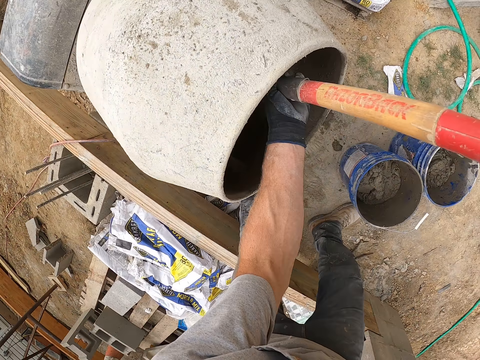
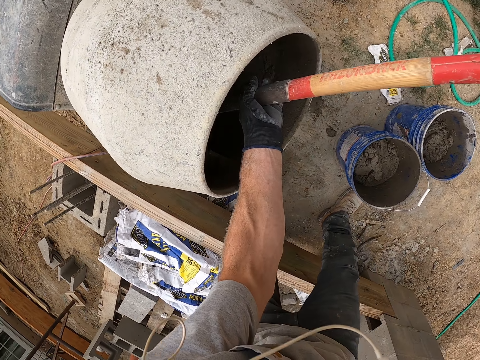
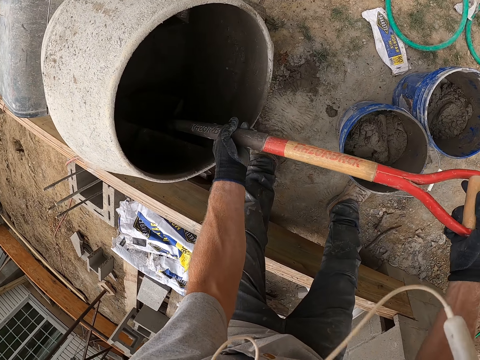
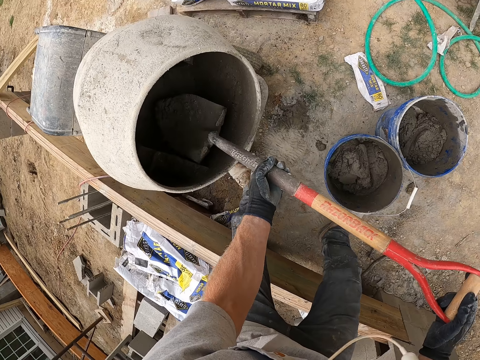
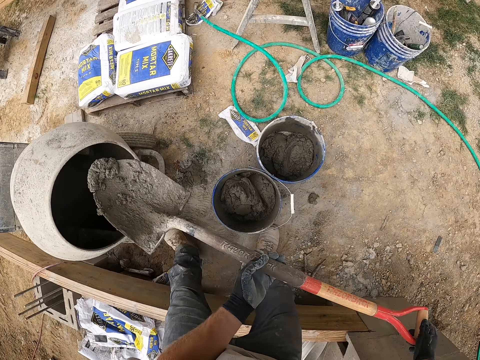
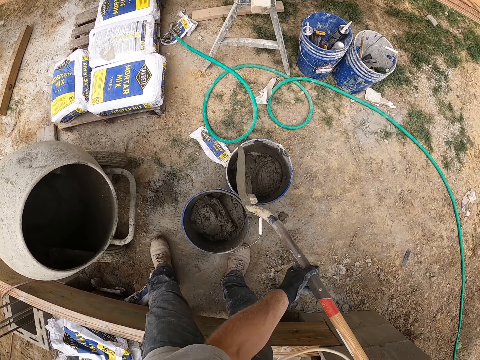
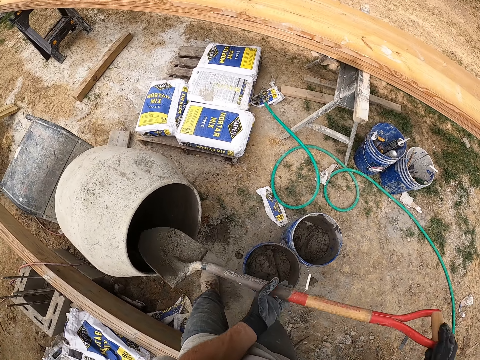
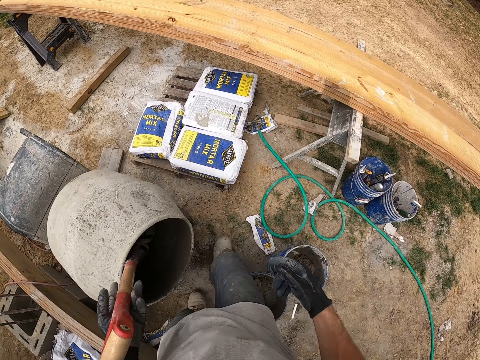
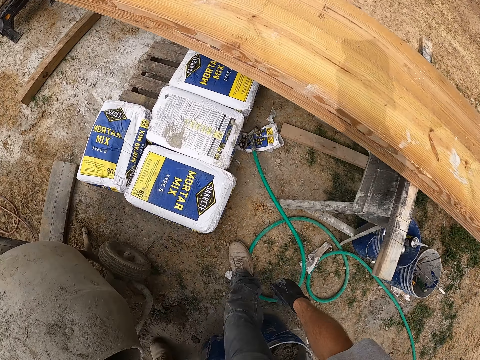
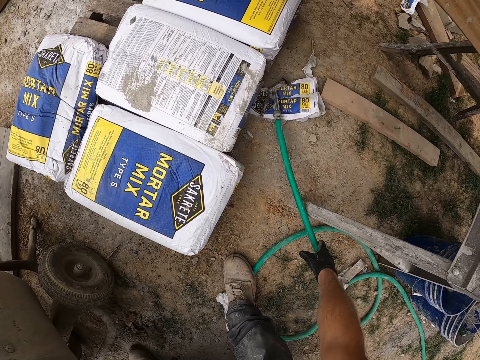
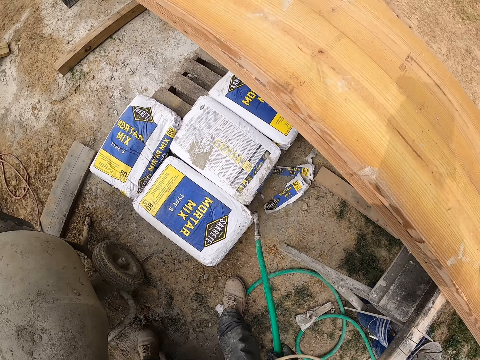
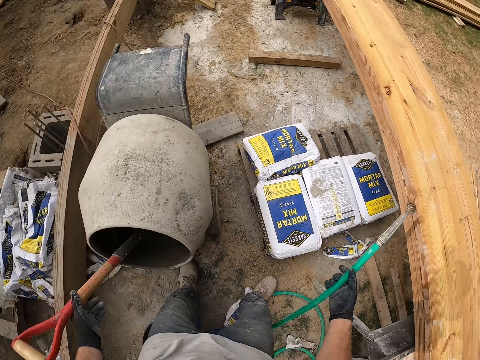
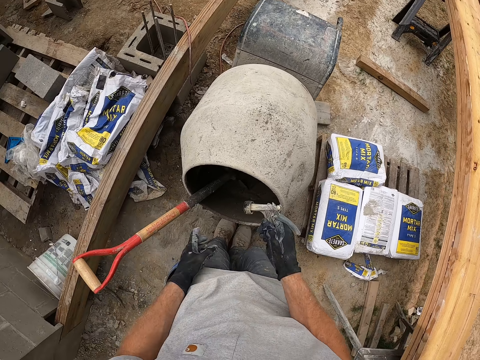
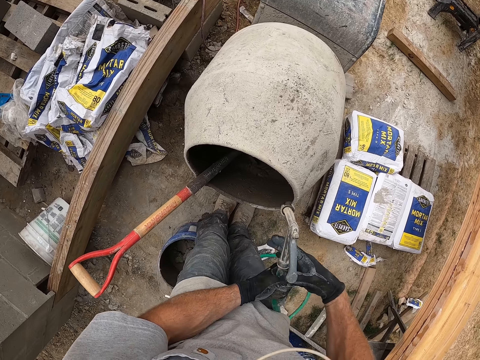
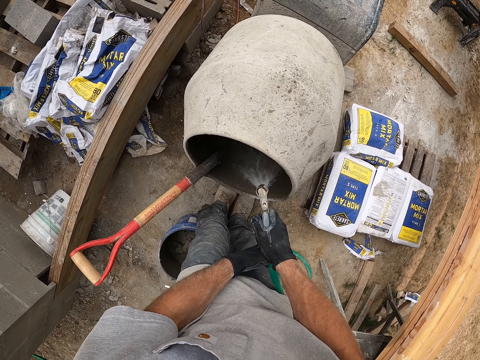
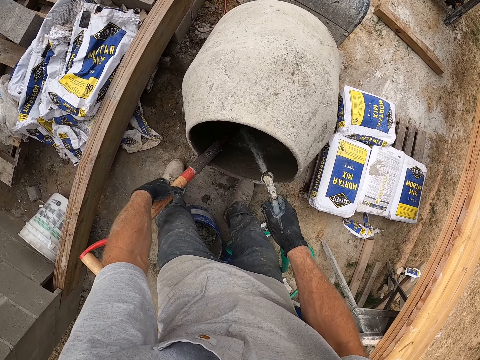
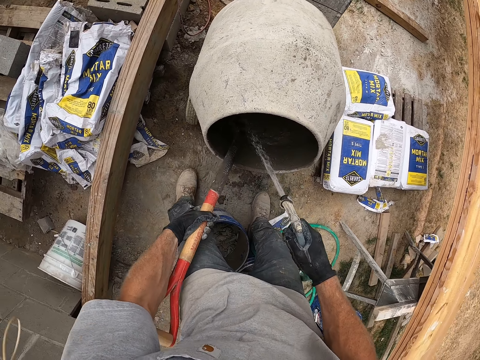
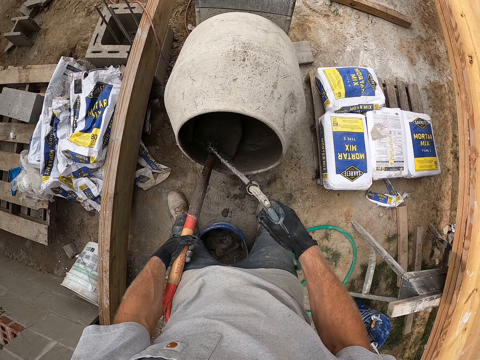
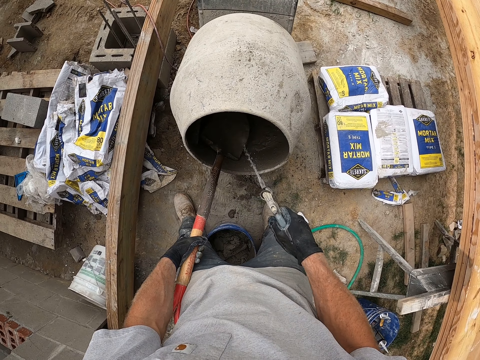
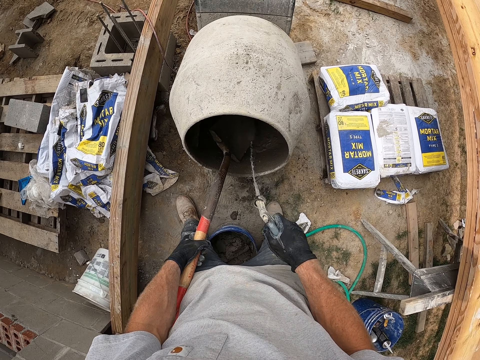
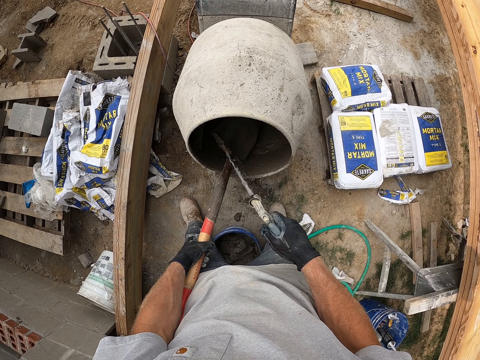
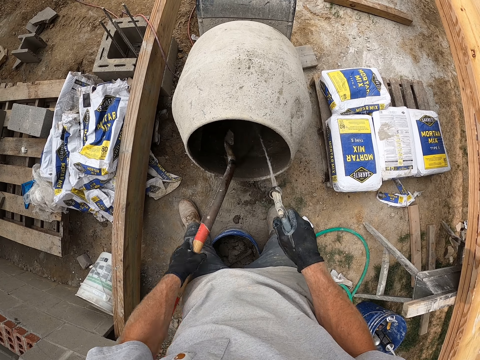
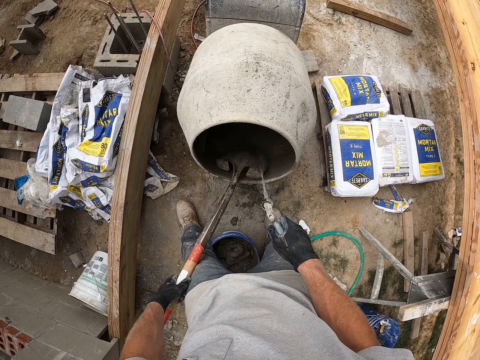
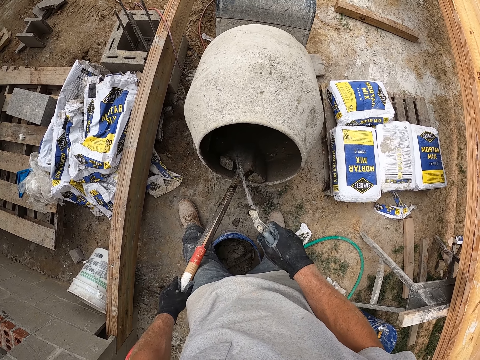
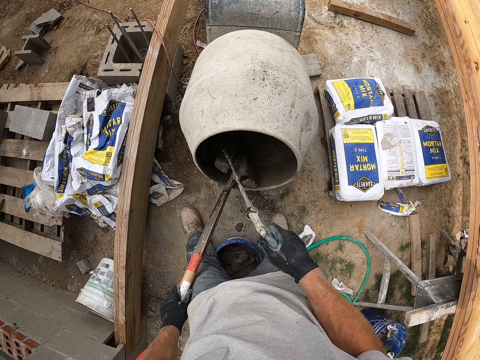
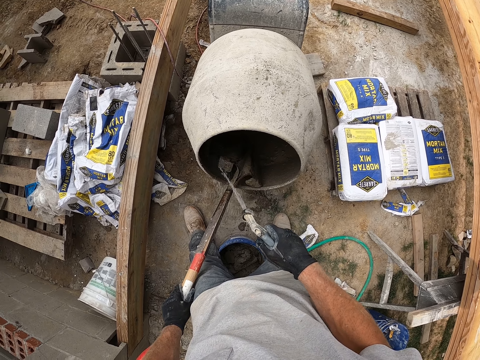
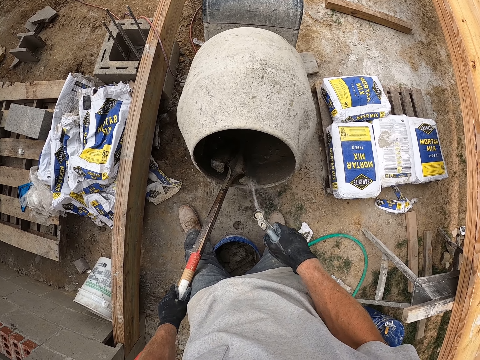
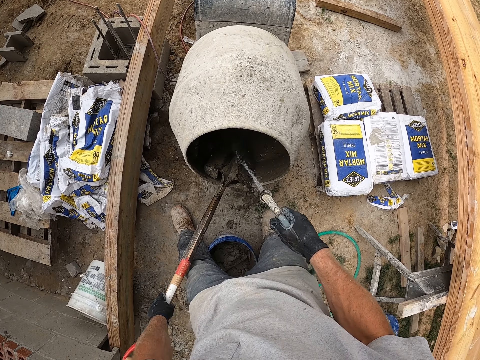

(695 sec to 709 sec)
The camera wearer scoops concrete from a concrete mixer machine with a shovel. They put the concrete in a second paint bucket with the shovel. They put down the shovel in the concrete mixer machine. They pick up a water hose pipe from the ground. They sprinkle water in the concrete mixer machine with the hose pipe. They hold the shovel in place. They spray water on the blade of the shovel. They rinse the shovel with water from the hose pipe.

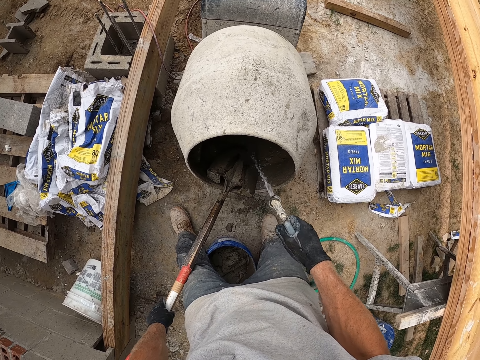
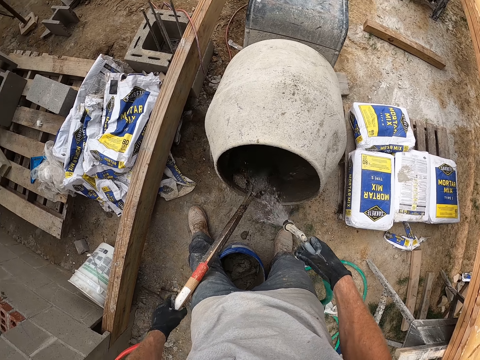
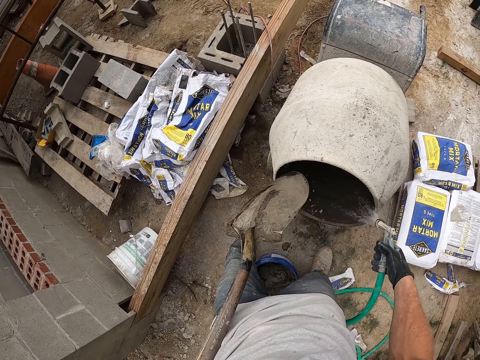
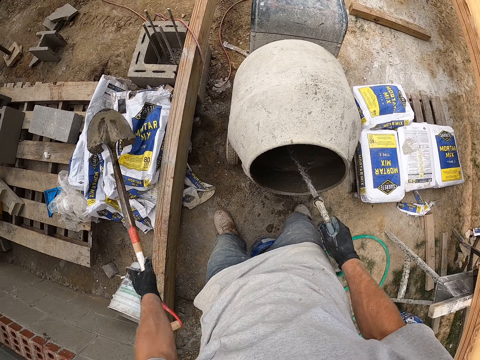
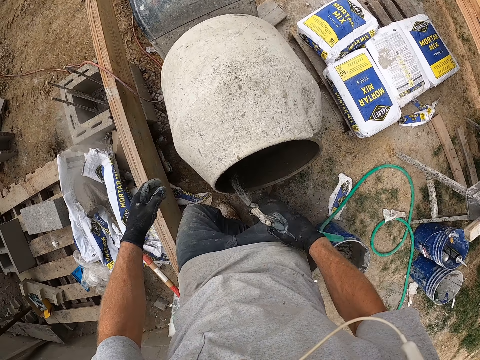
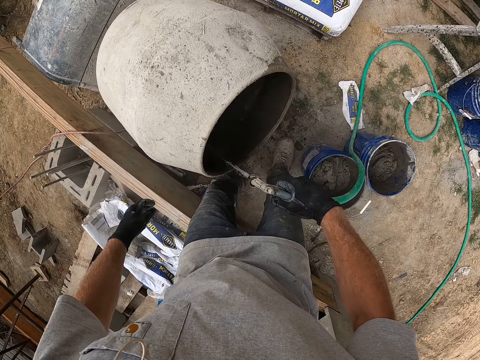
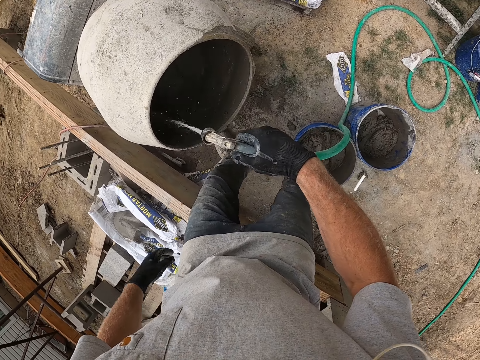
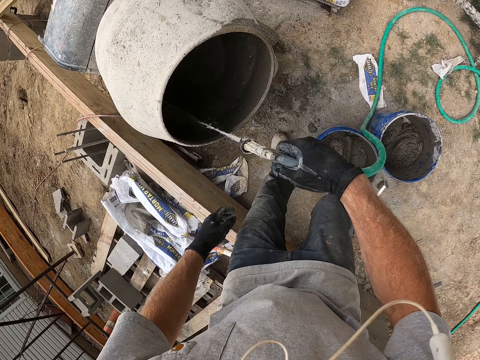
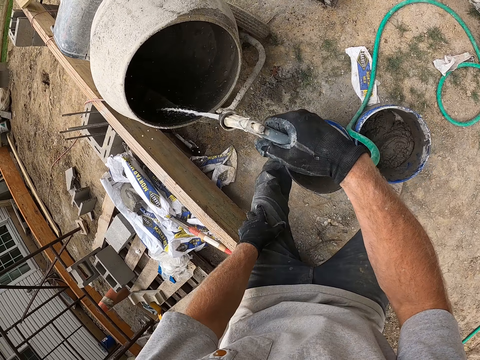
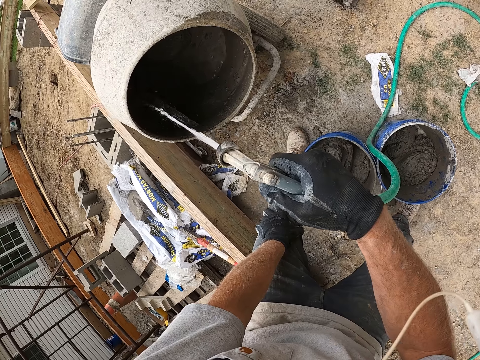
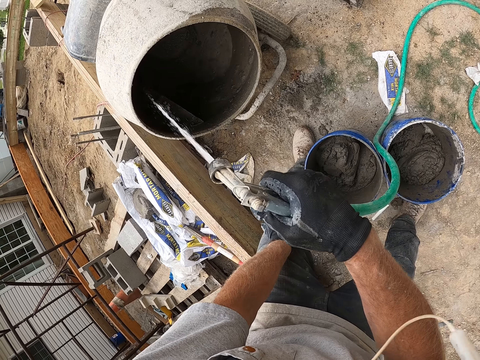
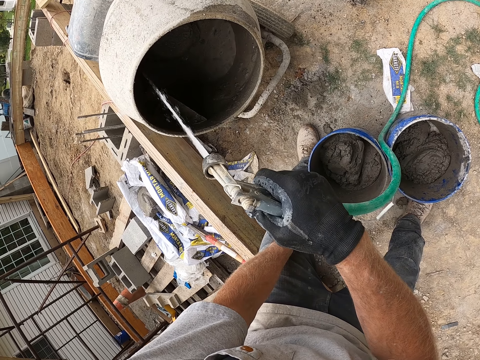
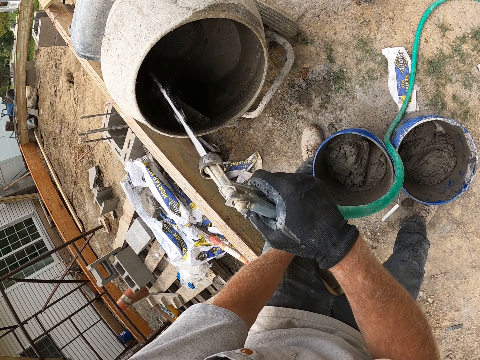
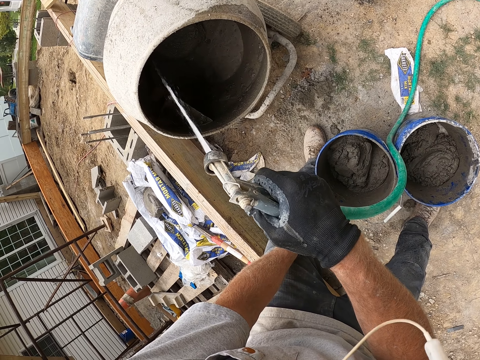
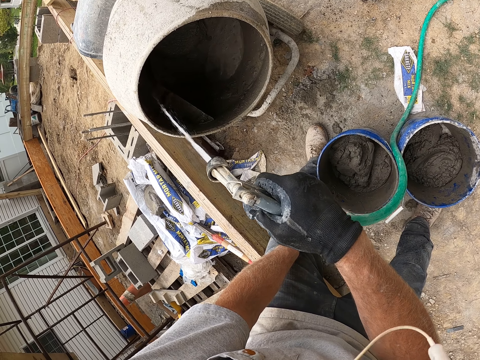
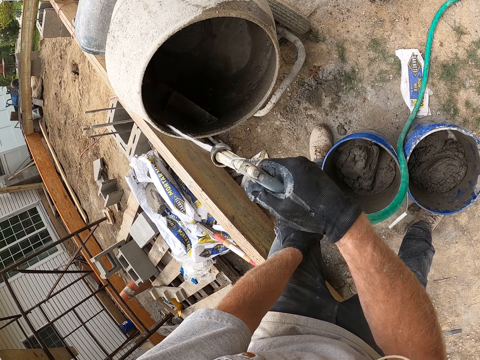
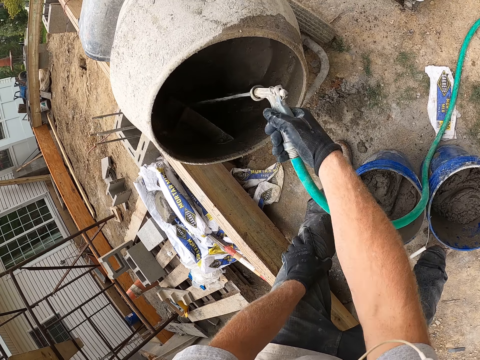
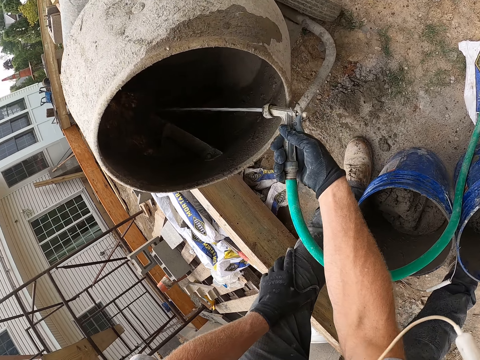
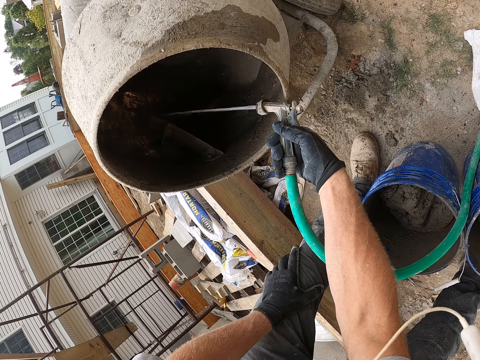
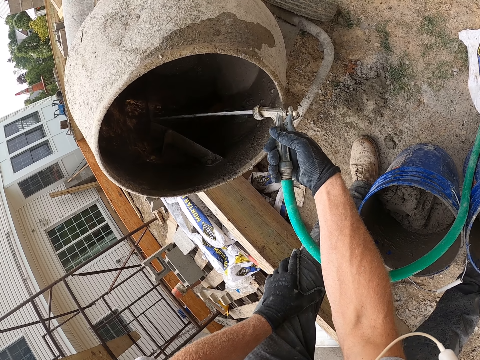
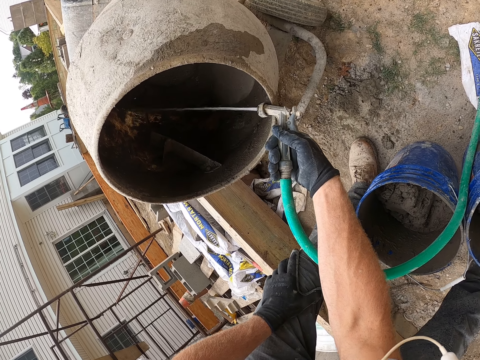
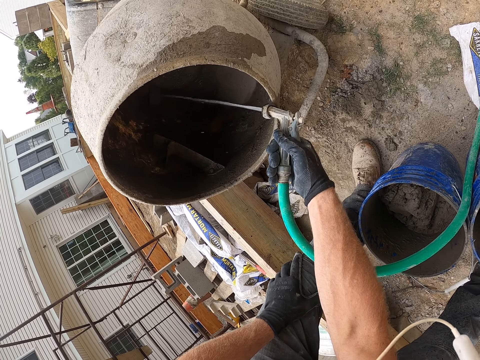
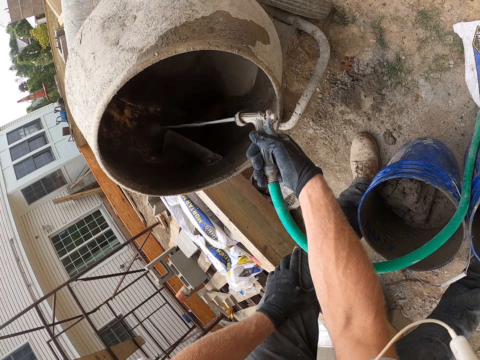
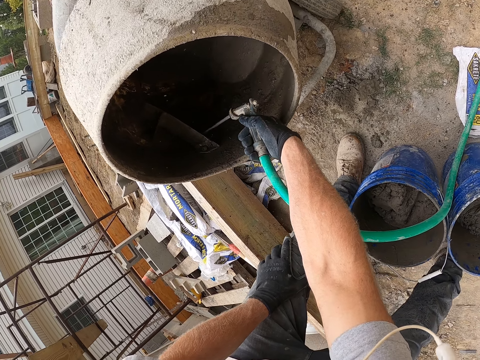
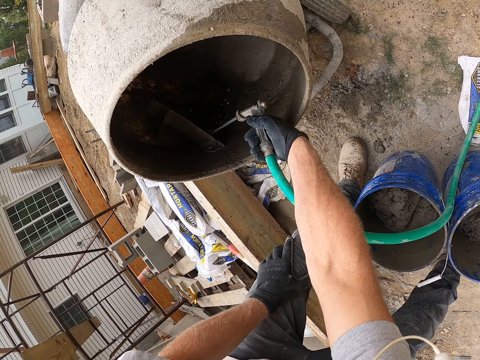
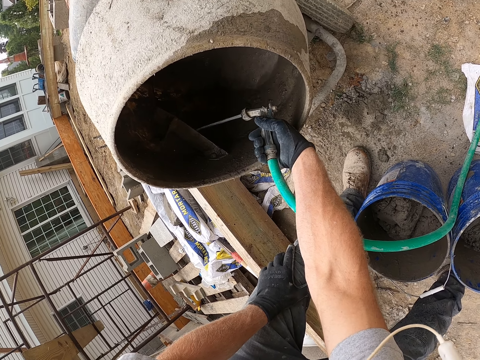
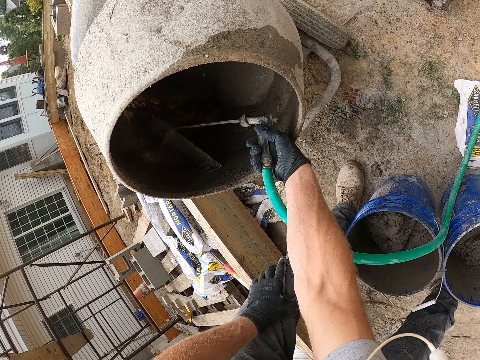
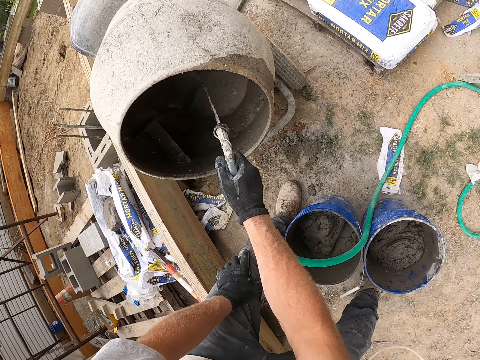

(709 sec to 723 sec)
The camera wearer picks up a shovel from a concrete mixer machine. They drop the shovel on some empty cement bags on the ground. They sprinkle water in the concrete mixer machine with a hose pipe.
